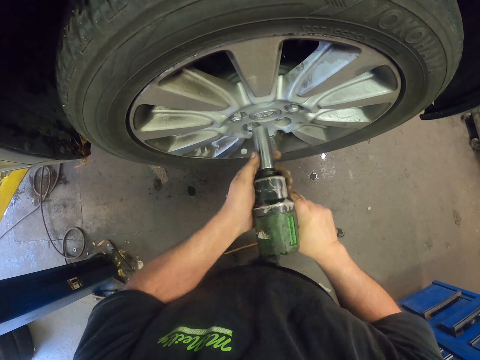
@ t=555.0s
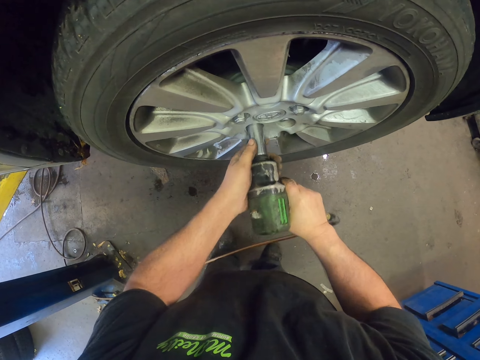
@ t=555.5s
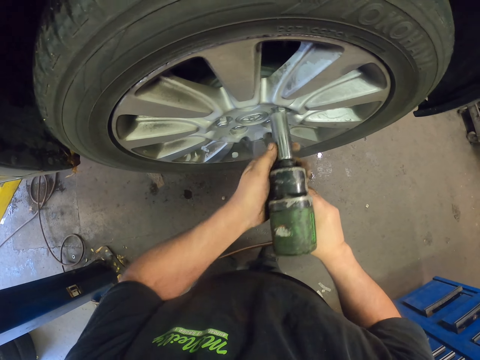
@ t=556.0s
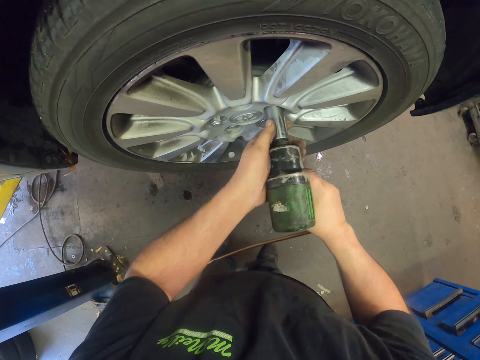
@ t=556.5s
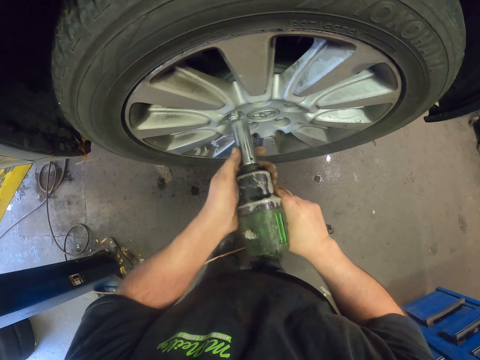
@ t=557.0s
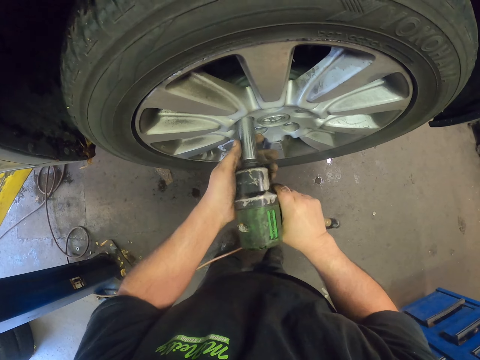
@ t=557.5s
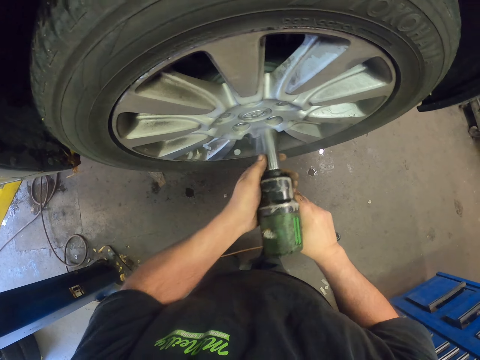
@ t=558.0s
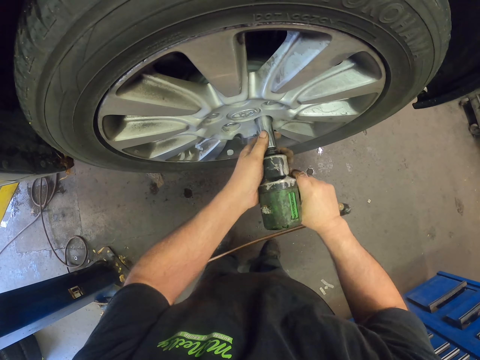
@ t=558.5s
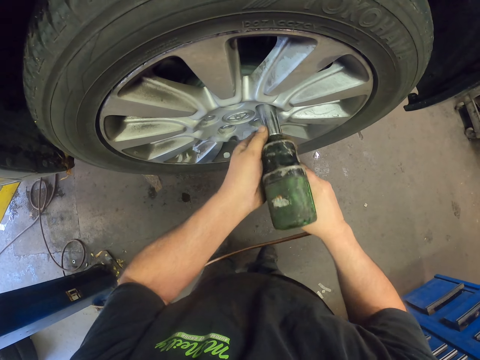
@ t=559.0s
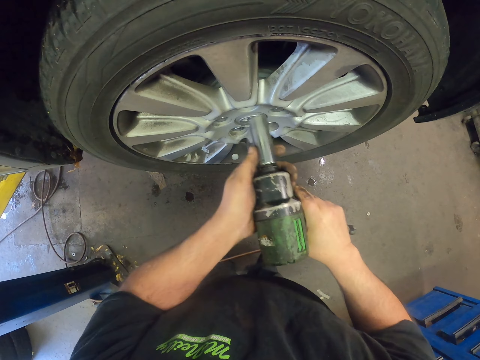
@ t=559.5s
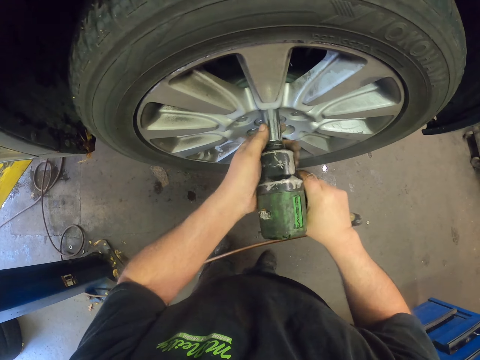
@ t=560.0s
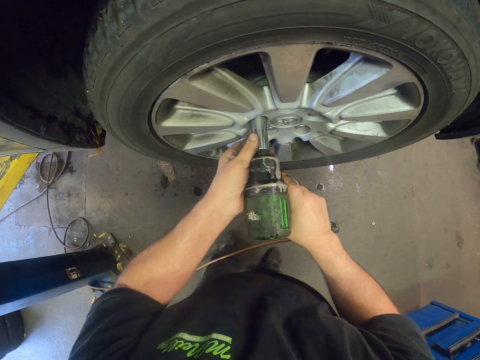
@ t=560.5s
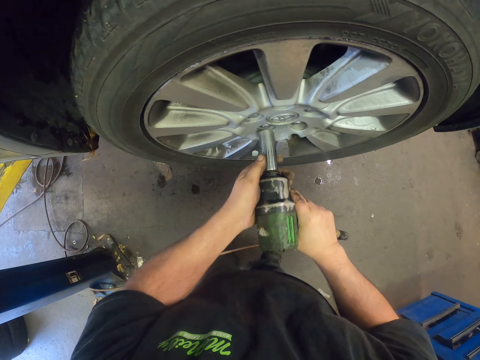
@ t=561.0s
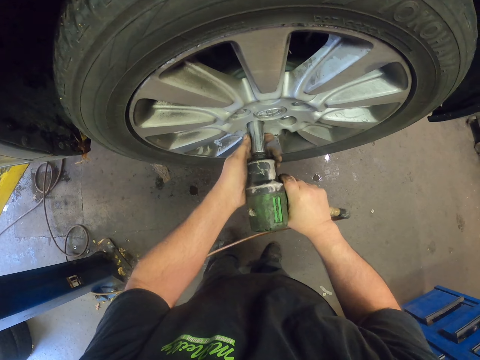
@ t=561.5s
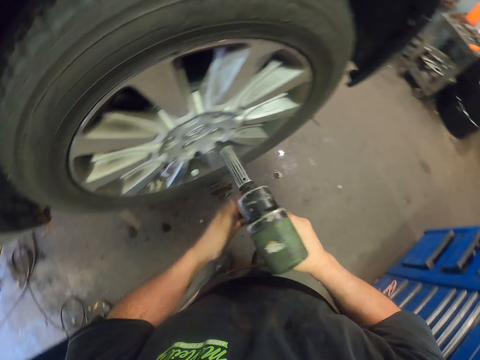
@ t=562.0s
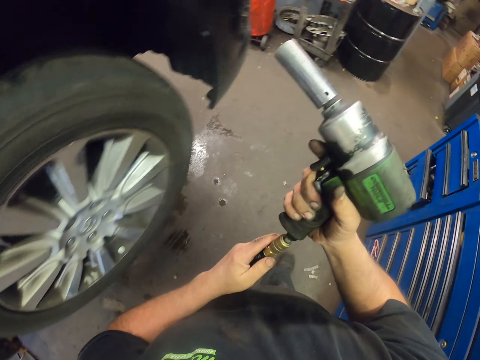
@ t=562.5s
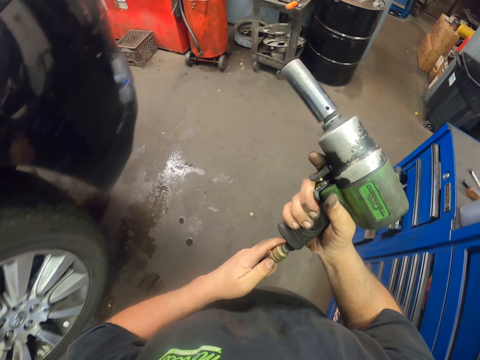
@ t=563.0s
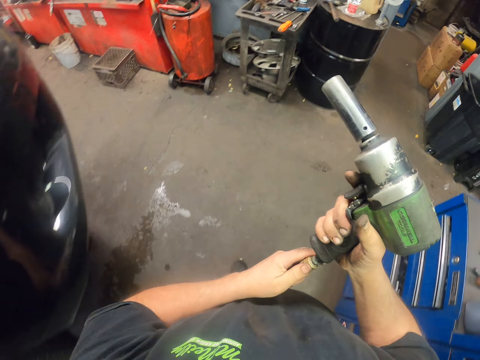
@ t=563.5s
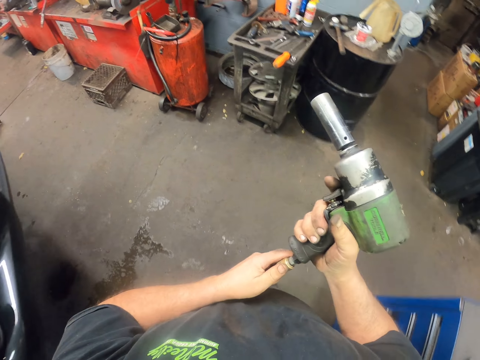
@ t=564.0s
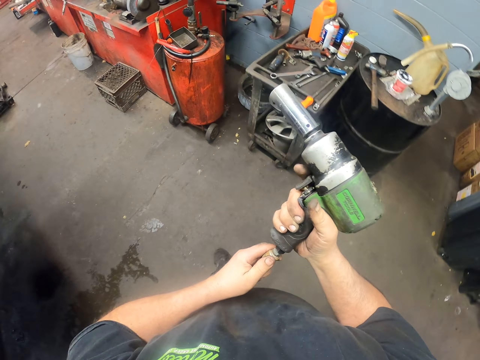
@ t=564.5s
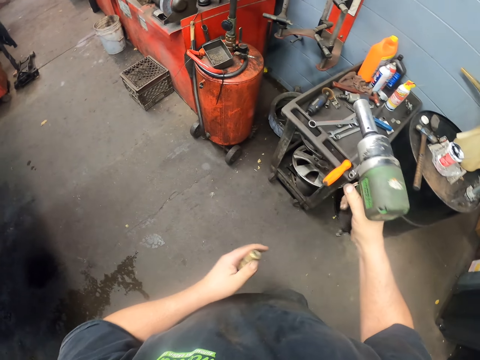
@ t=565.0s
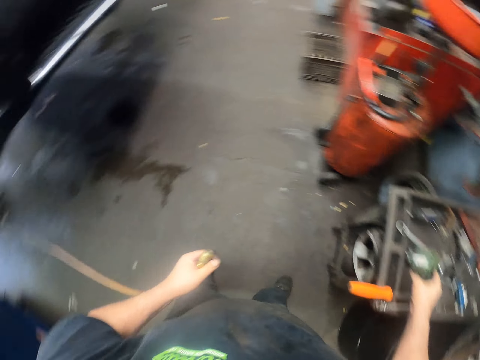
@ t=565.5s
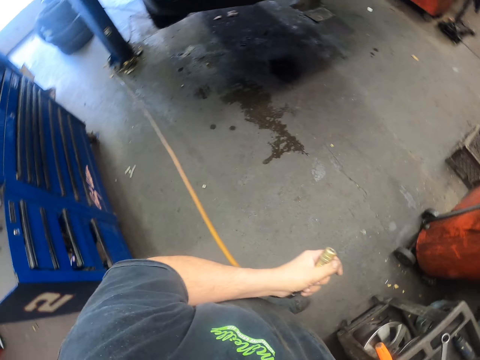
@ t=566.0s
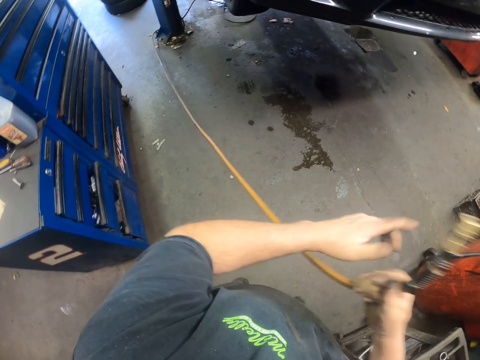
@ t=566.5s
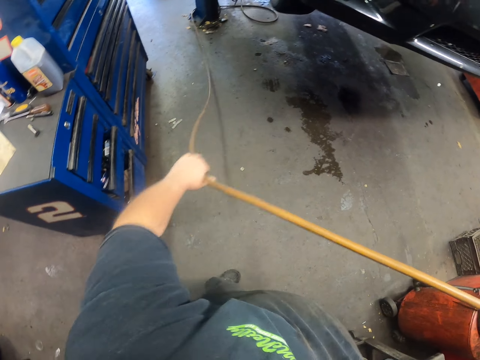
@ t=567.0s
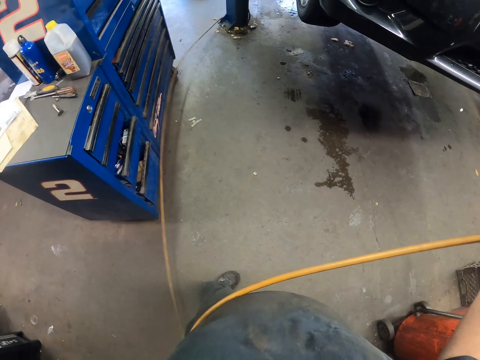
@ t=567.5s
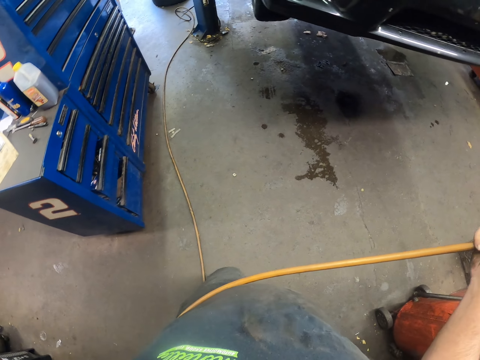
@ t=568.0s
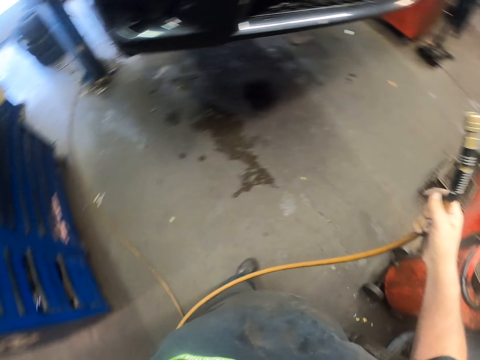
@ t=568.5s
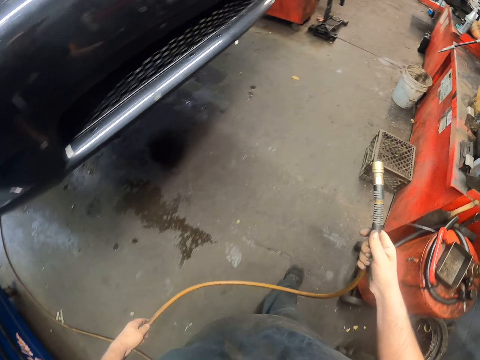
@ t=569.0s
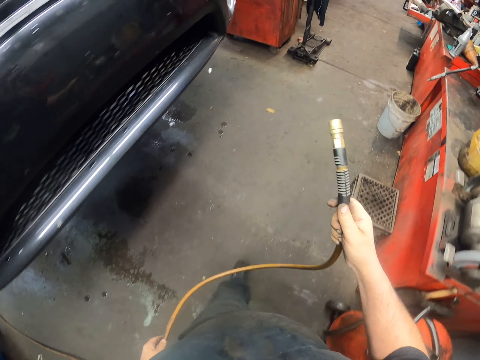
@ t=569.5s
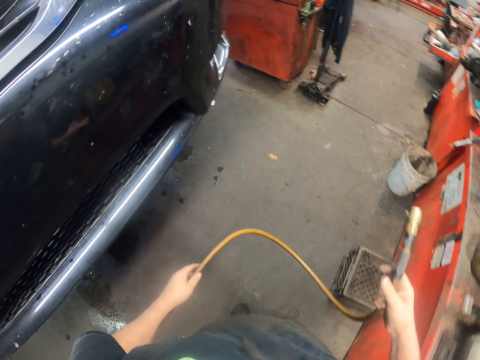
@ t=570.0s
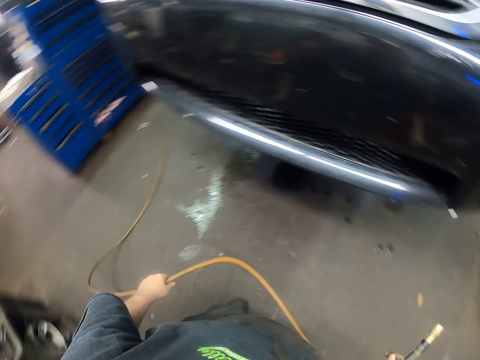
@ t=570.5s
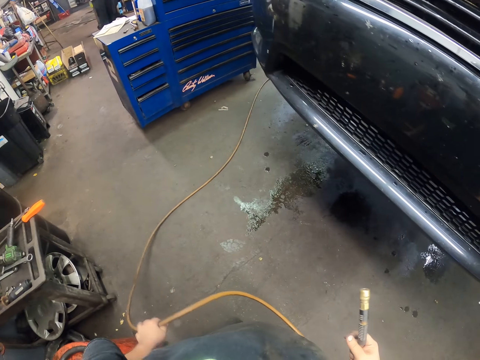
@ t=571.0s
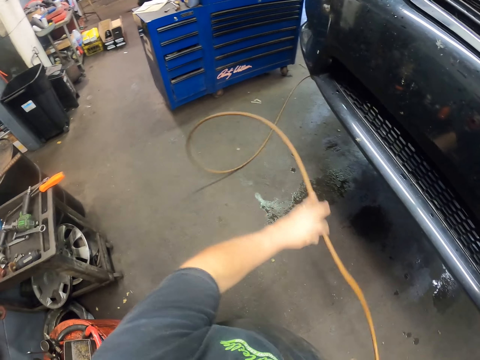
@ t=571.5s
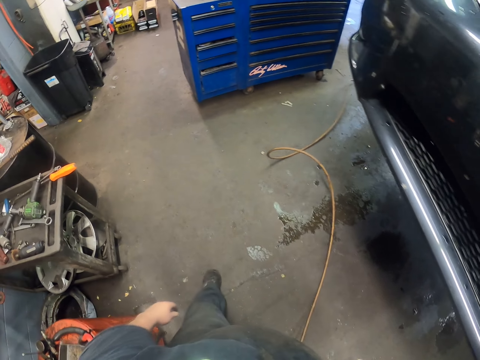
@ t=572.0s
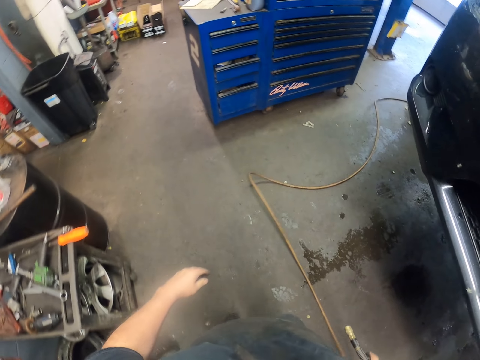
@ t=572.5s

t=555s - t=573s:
The camera wearer tightens the bolt with a drill gun repeatedly. They hold the drill gun or electric drill machine. They walk in the garage. They drop the drill gun. They dismantle the electric drill machine. They put the drill machine on the table. They pull the cable. They walk in the garage.

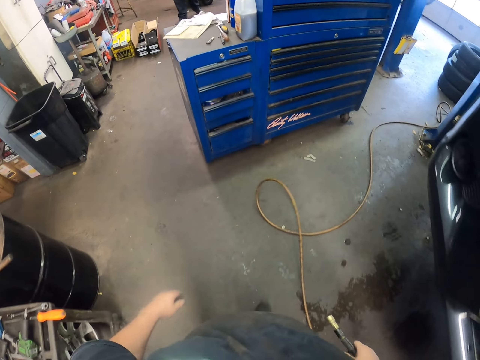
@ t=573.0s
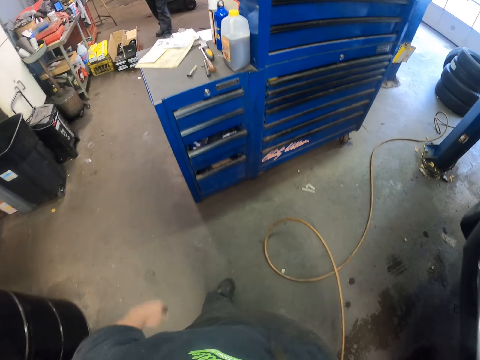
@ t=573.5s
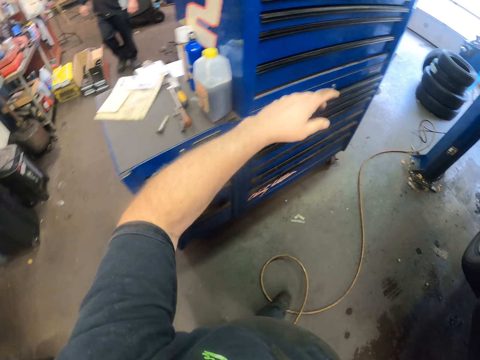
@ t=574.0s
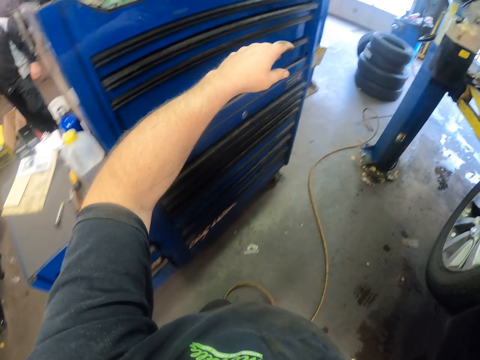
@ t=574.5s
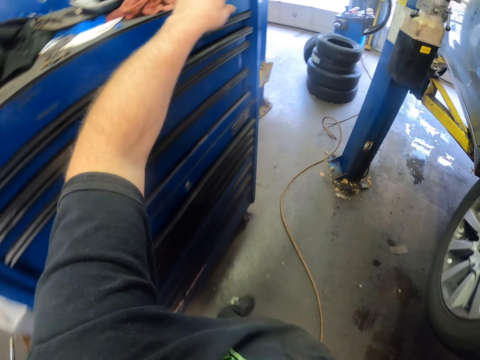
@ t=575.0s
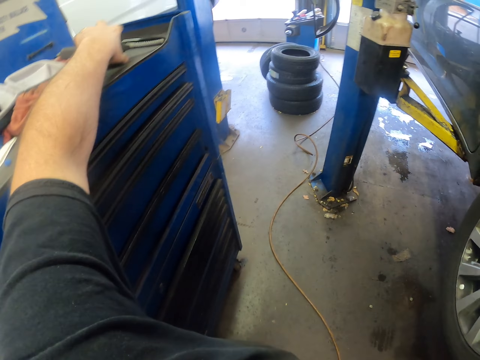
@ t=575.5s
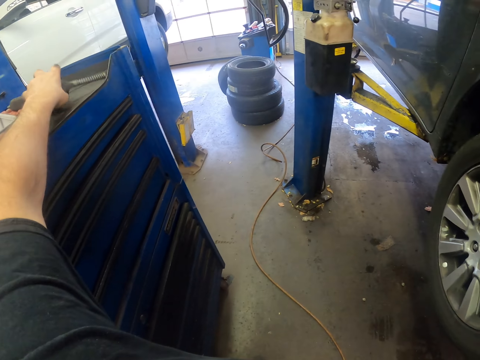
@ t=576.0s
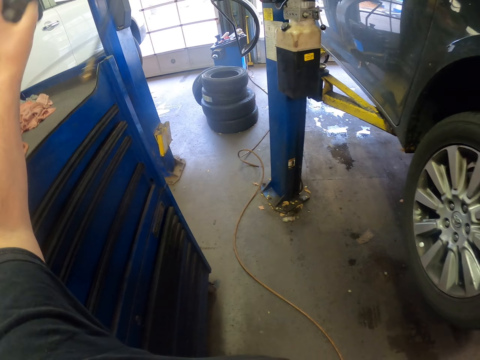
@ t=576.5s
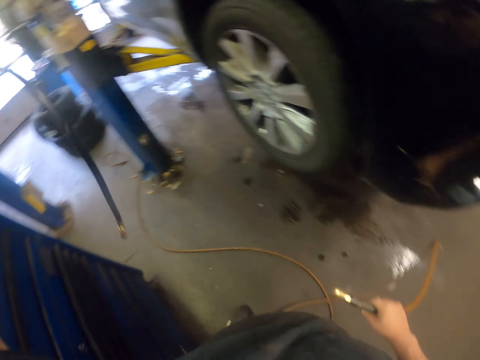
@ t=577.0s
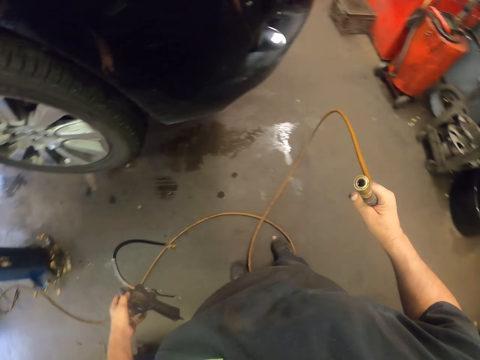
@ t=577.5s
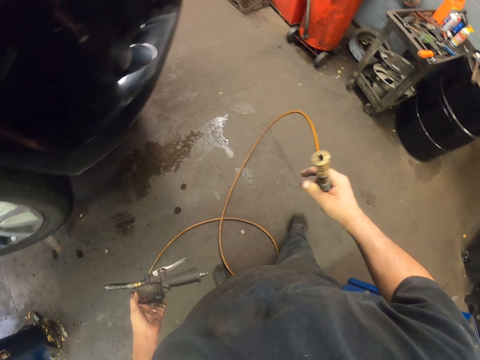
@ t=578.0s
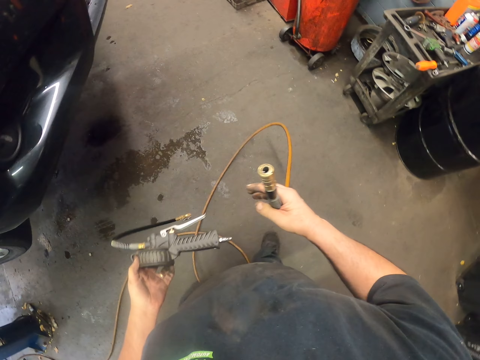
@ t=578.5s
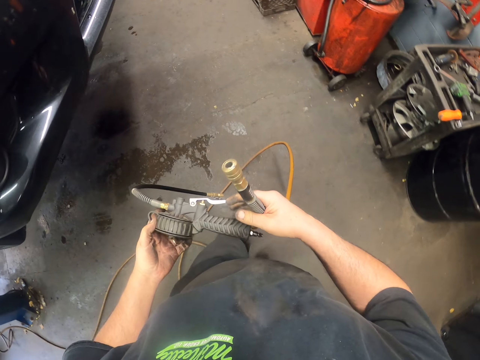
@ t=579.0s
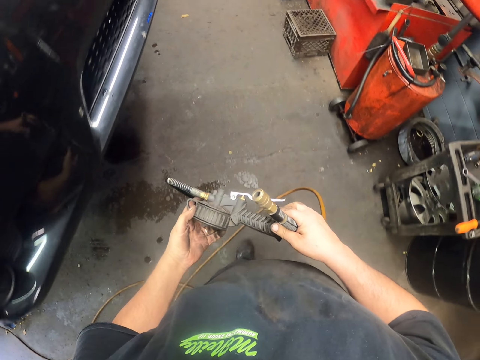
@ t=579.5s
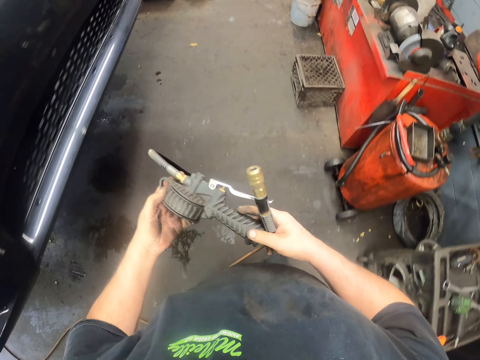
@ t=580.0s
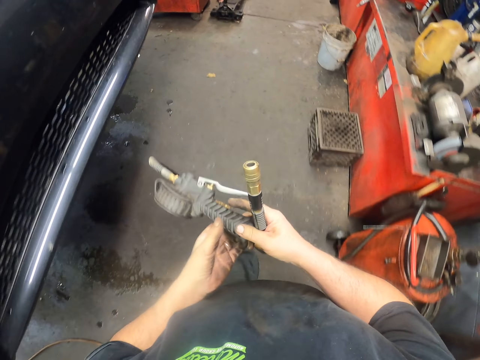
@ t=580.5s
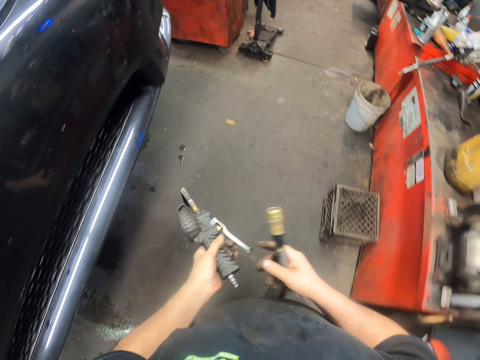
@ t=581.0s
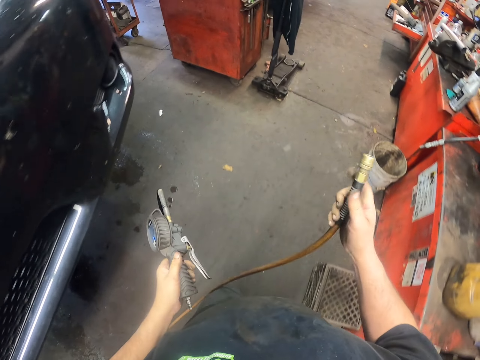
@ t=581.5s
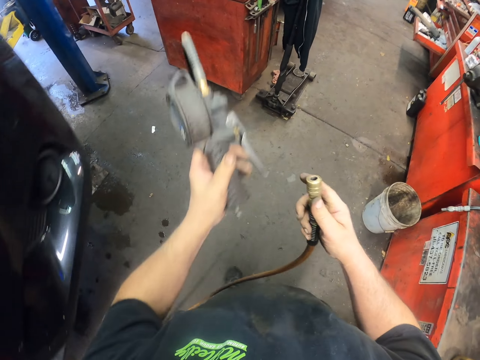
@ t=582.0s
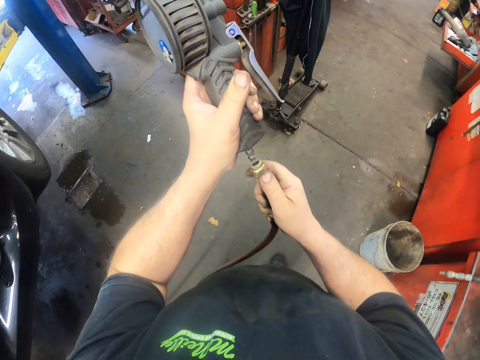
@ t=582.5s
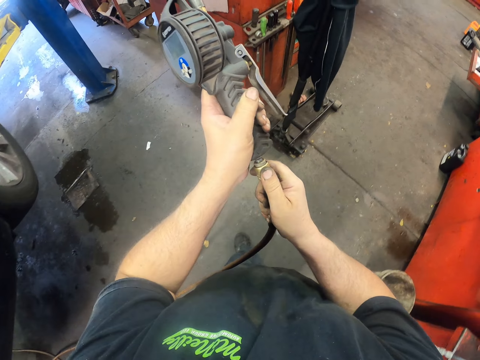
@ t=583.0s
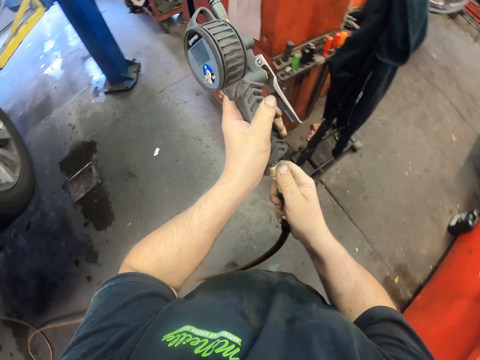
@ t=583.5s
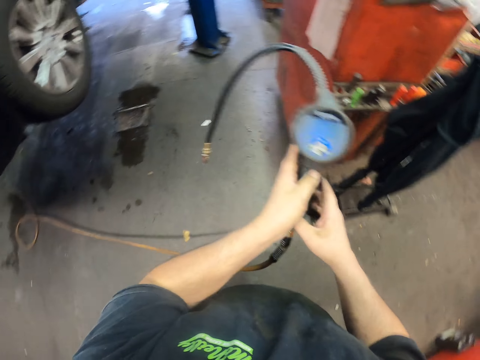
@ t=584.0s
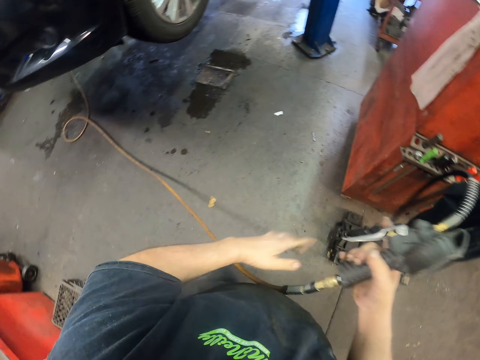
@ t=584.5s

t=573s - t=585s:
The camera wearer picks up the tire inflator. They walk in the garage. They hold the tire inflator. They fix the tire inflator to the cable.
